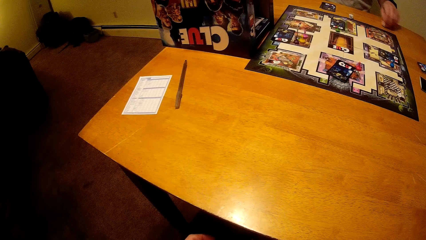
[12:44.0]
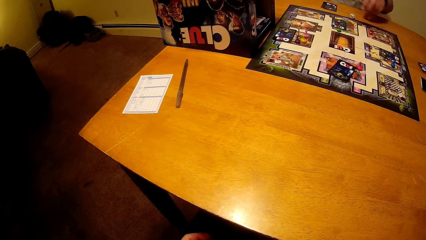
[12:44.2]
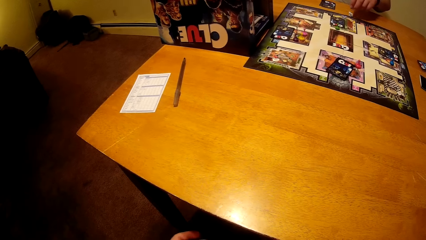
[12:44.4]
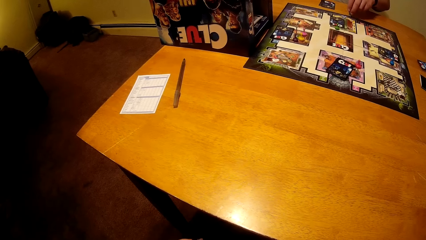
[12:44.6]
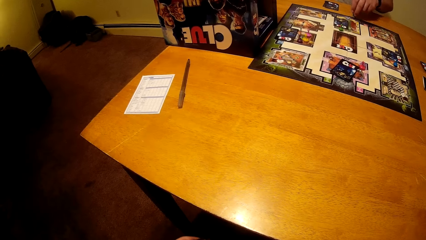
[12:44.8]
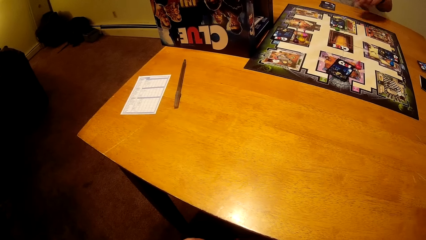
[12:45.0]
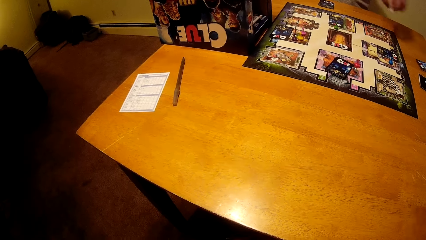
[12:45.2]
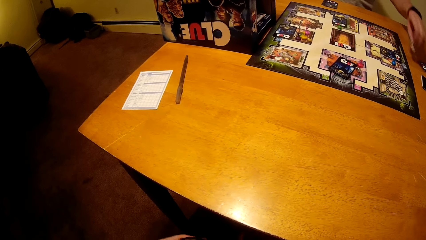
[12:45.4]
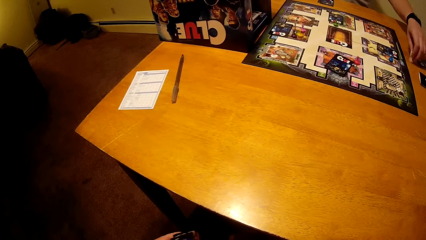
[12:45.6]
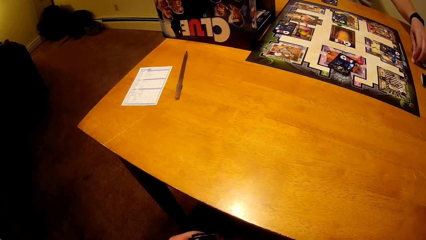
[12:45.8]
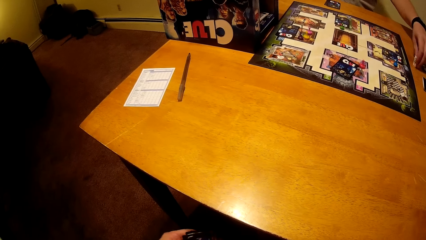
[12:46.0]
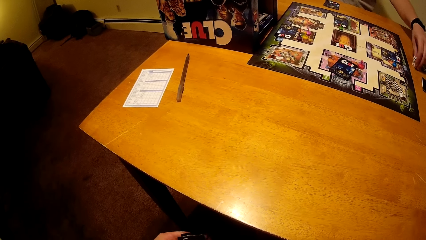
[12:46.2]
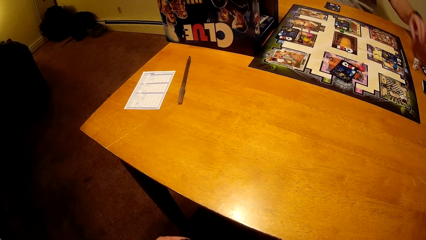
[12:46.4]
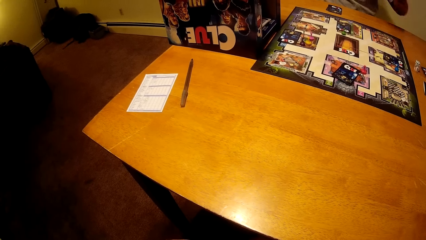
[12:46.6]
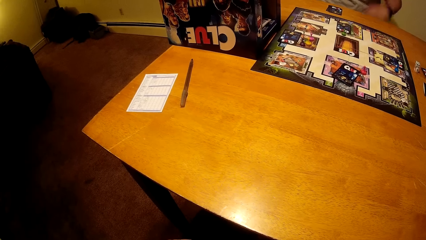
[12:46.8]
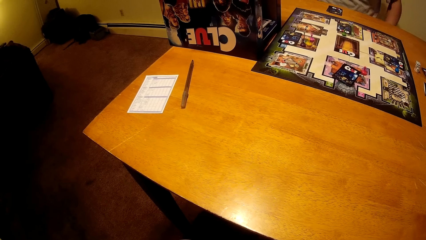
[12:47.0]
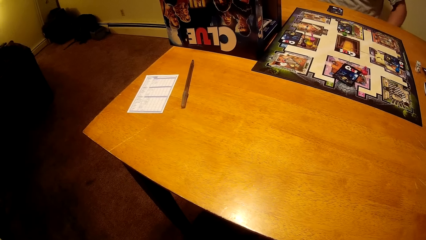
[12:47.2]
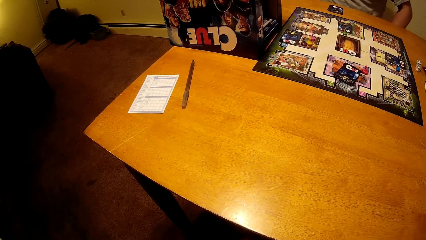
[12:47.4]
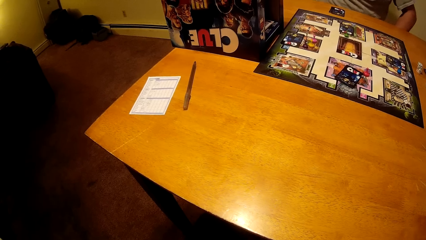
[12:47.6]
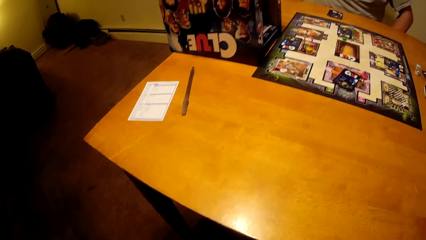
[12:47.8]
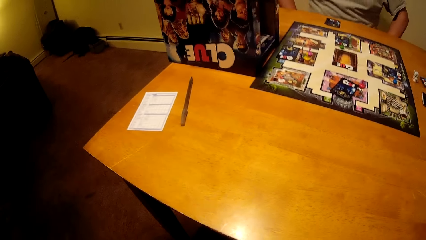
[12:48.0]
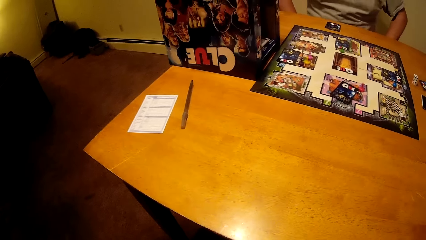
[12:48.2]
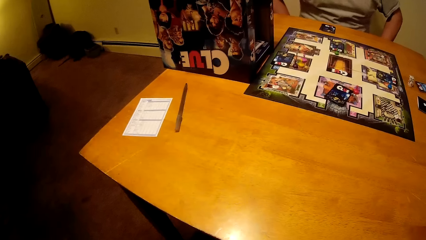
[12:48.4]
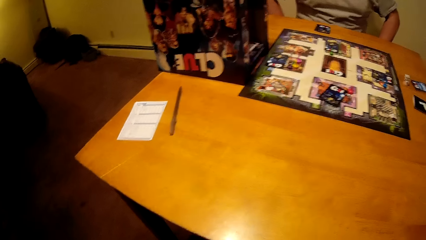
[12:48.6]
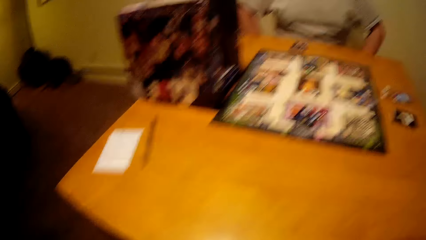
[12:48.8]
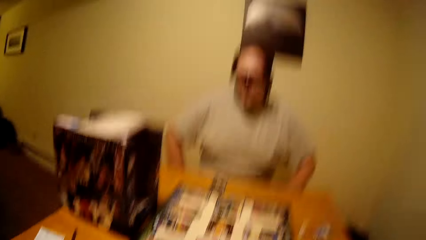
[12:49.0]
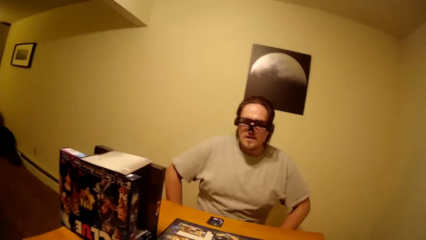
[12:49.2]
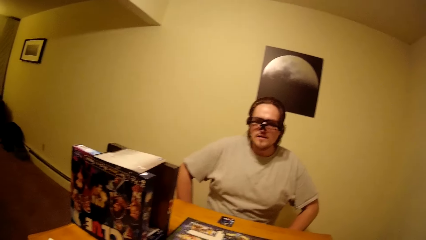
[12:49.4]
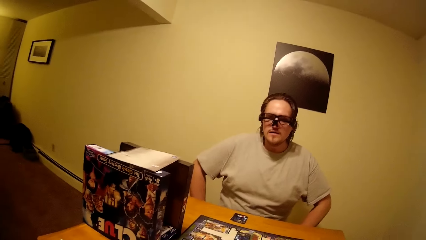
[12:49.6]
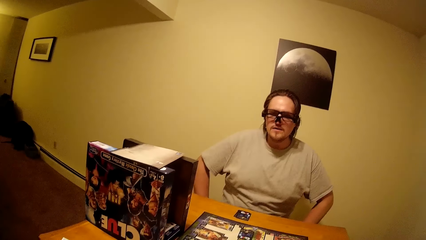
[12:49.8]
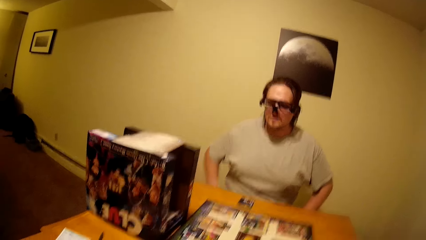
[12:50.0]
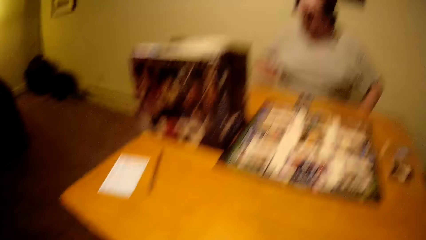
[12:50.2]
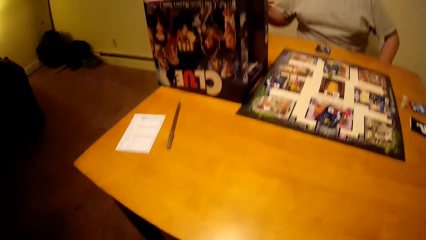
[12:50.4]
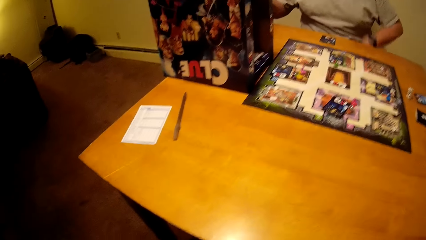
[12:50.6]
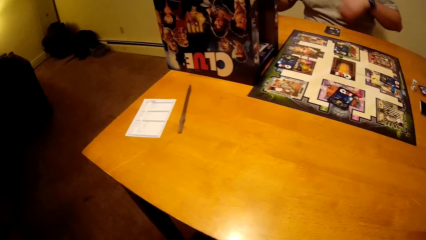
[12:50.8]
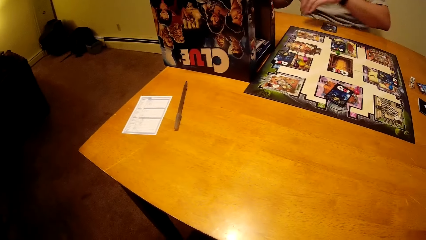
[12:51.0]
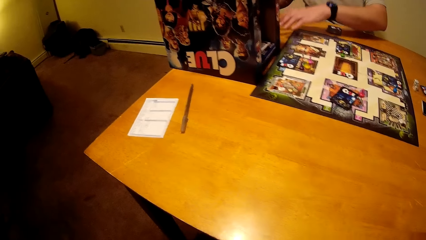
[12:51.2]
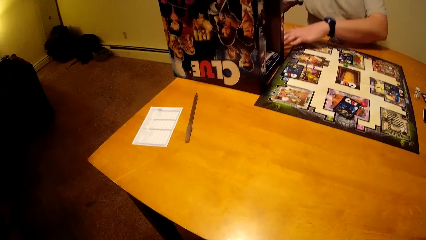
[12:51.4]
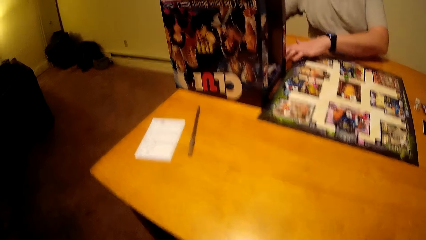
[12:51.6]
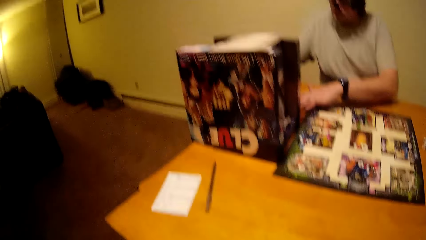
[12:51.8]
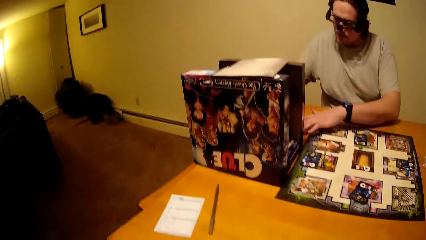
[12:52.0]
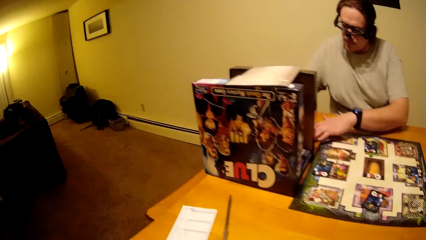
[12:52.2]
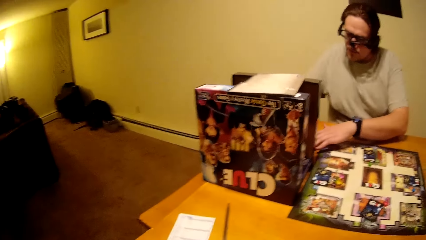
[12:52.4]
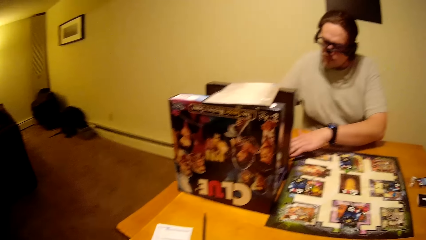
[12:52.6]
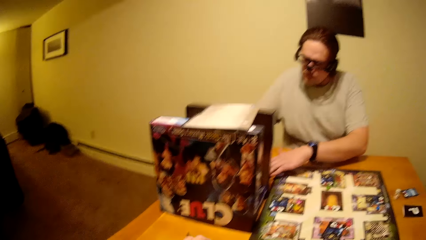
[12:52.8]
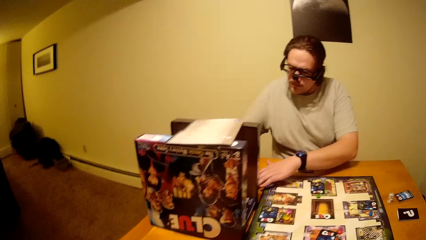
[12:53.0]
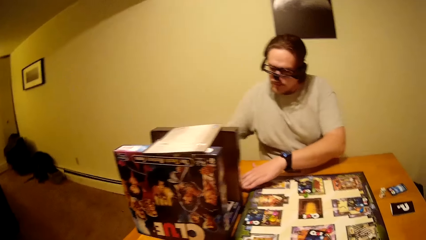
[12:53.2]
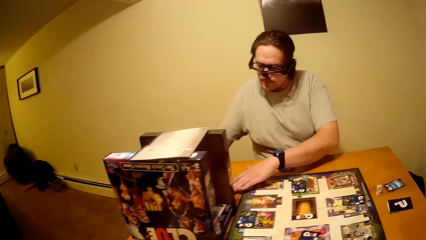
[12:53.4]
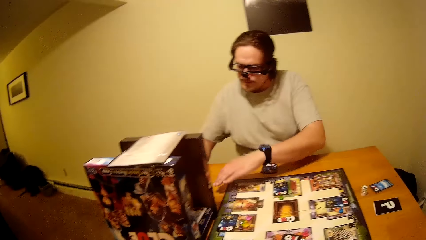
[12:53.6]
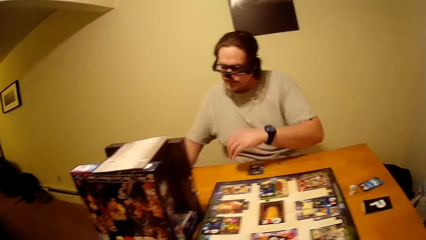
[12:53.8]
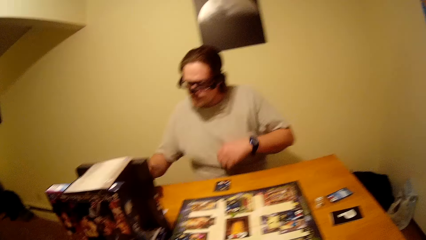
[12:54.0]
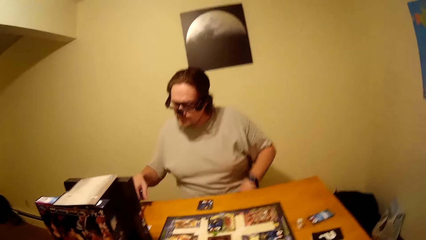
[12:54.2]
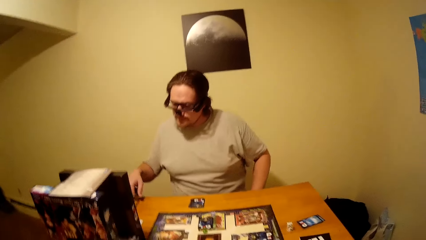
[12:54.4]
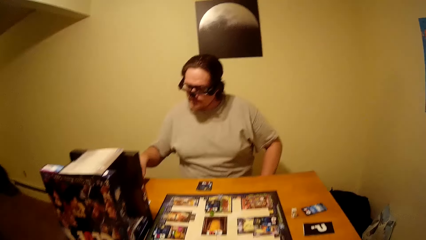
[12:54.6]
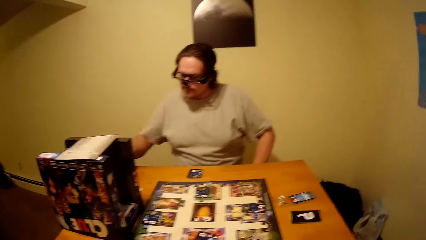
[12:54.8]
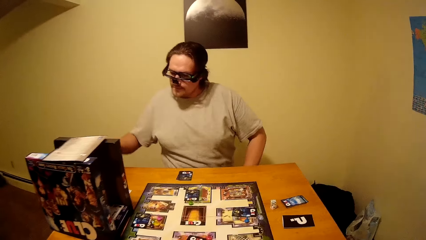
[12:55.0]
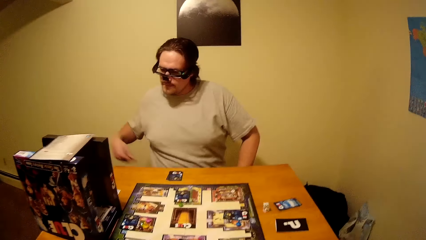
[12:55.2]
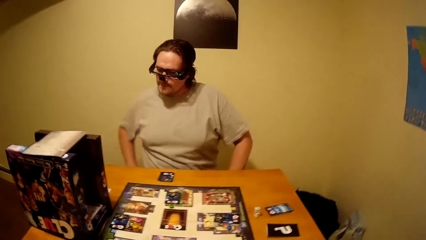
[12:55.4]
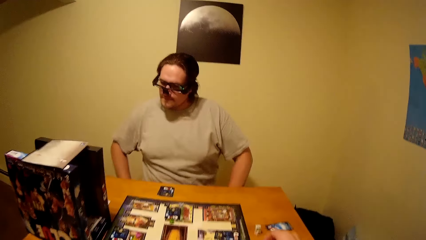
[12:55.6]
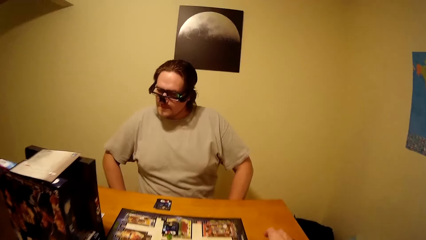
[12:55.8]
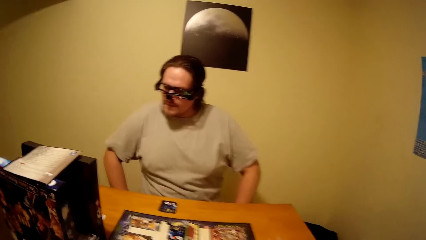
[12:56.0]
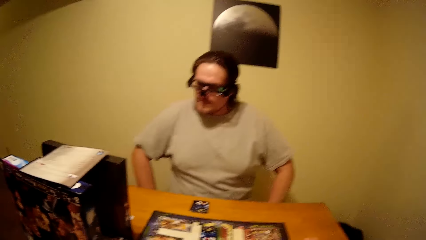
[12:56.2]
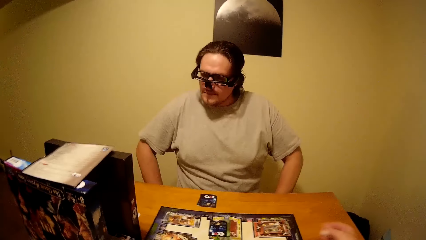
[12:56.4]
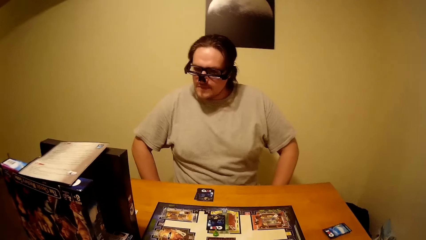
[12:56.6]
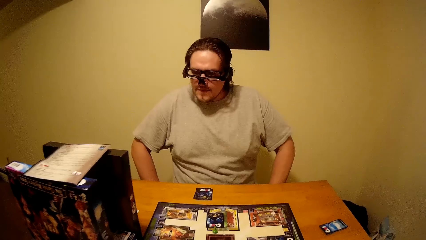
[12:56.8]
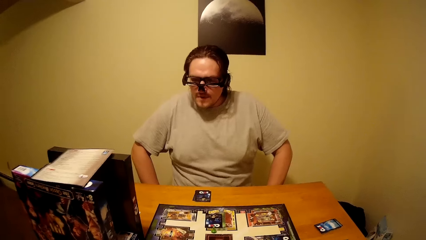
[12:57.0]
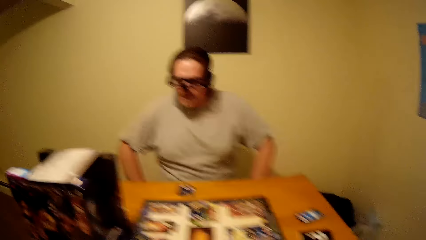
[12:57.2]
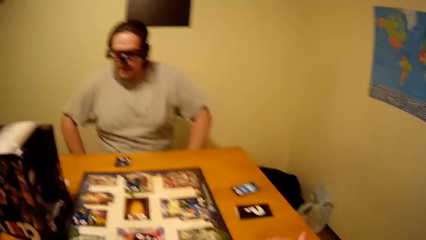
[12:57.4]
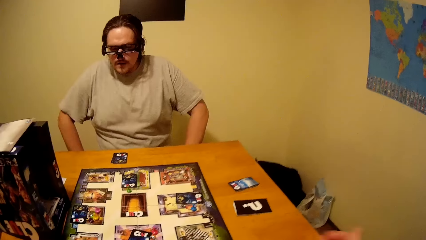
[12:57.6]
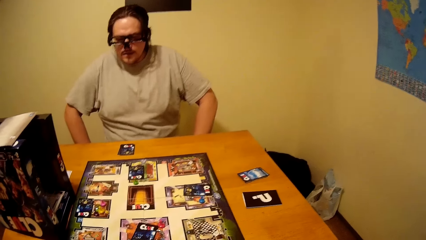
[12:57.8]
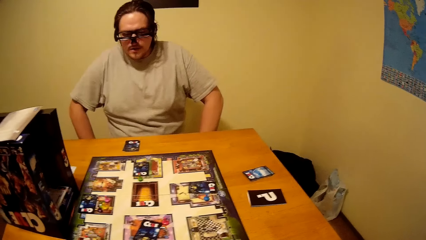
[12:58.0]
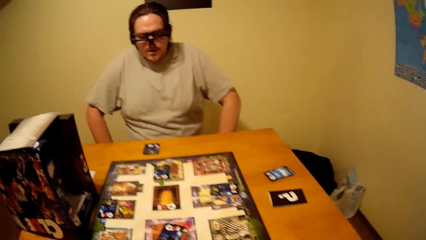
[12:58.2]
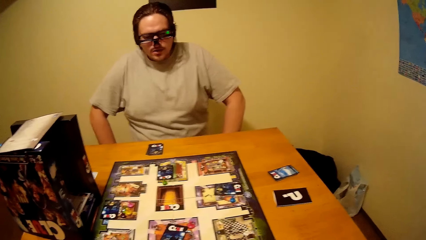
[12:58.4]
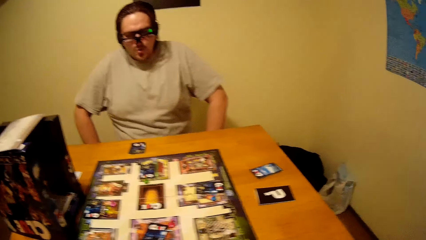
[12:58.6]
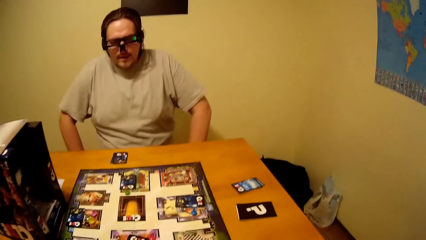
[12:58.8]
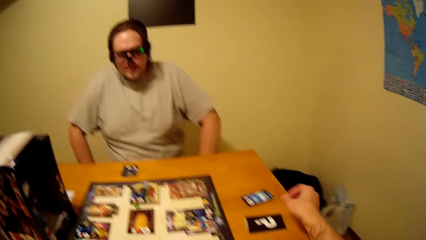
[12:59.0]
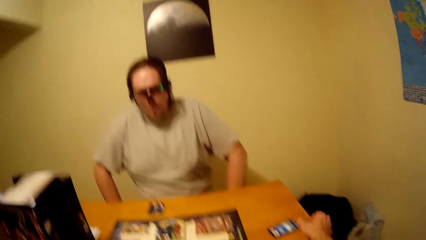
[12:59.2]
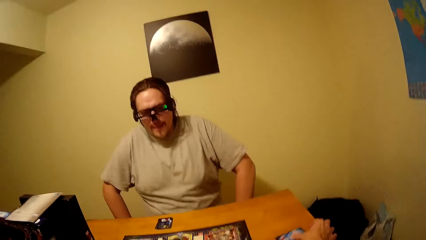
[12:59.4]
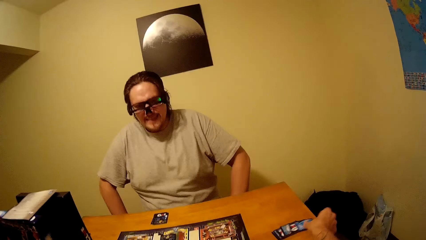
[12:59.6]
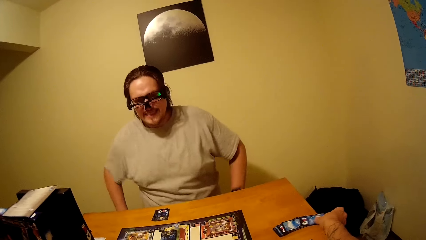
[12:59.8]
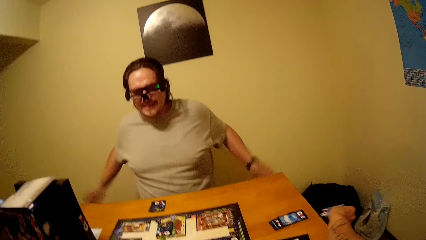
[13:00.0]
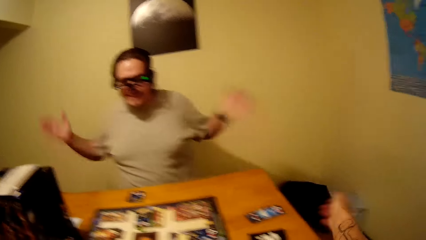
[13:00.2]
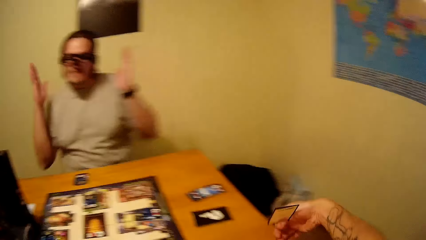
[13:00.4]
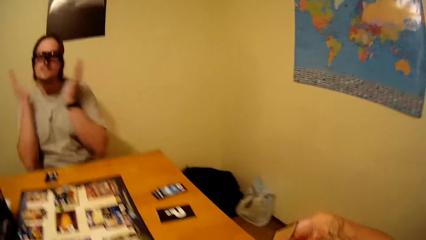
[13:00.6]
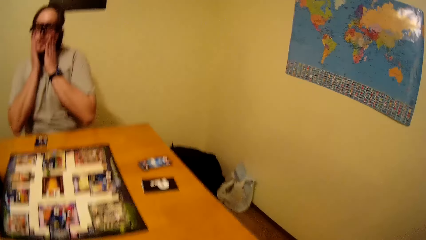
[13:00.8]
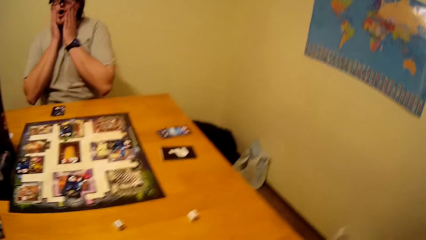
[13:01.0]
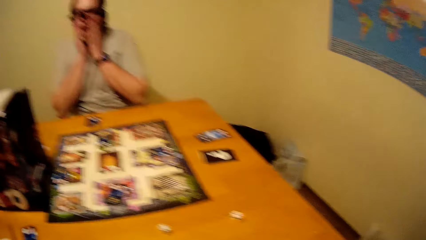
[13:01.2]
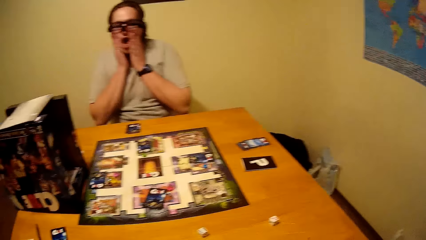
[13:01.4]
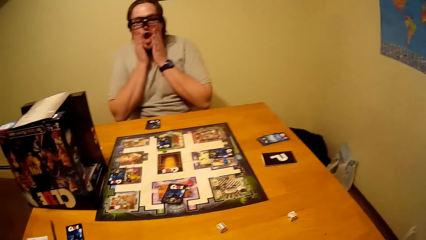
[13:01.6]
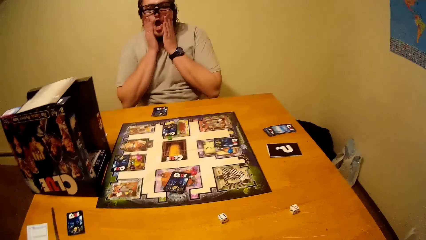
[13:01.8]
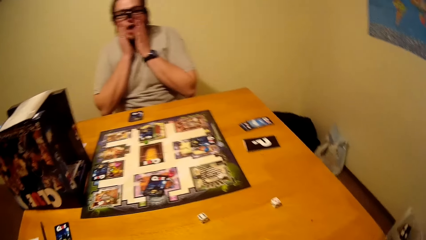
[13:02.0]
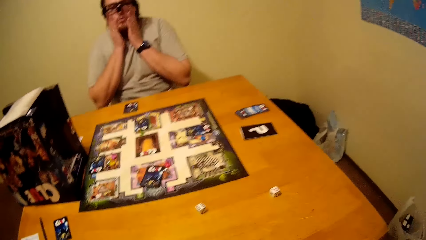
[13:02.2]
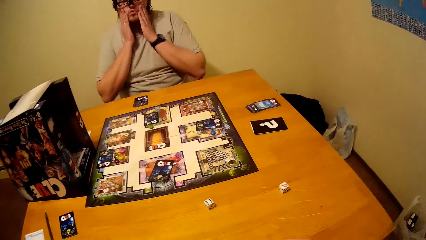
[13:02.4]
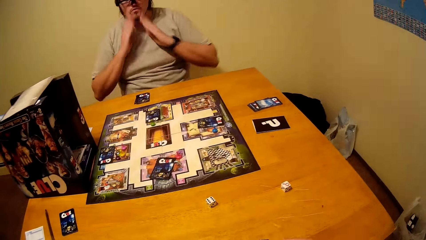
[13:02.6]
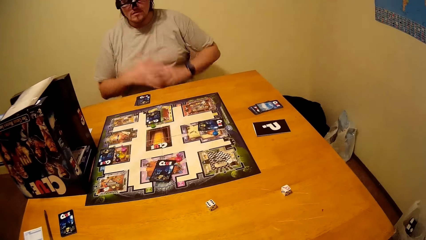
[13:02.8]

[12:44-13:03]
A man picks dice from the table. The man places the dice on the table. The camera wearer looks at the man. The man writes on the paper. The man puts his hand on the table, and pulls his hand off the table. The man places the pencil on the table. The camera wearer picks dice from the table. They shake the dice in the right hand. They drop the dice on the table. They pick a card from the table. The man holds his face with both hands. The camera wearer holds the card with both hands.
